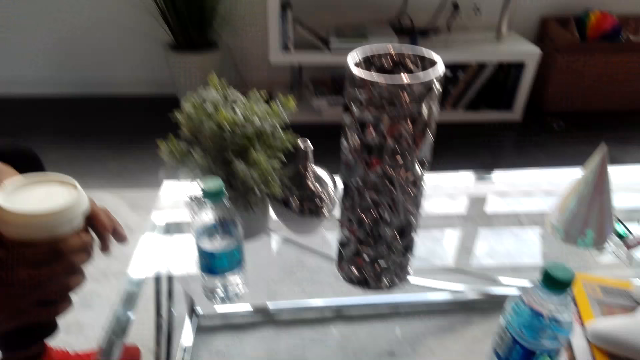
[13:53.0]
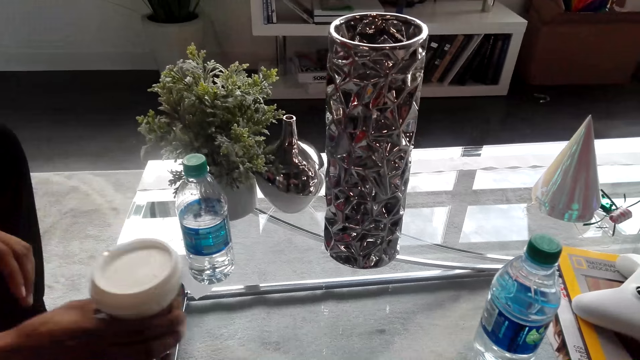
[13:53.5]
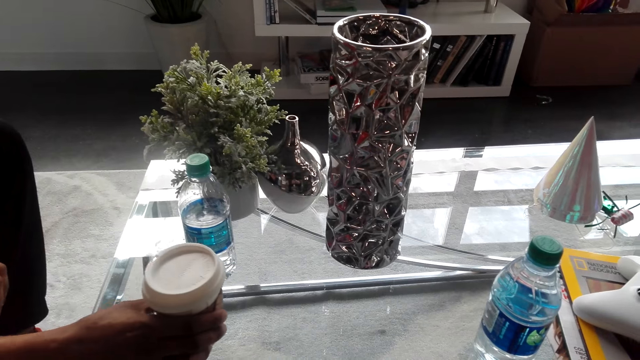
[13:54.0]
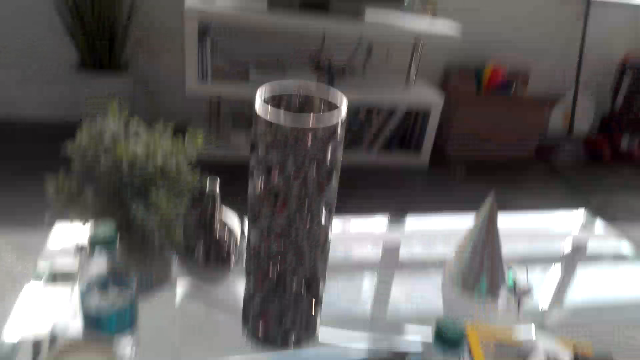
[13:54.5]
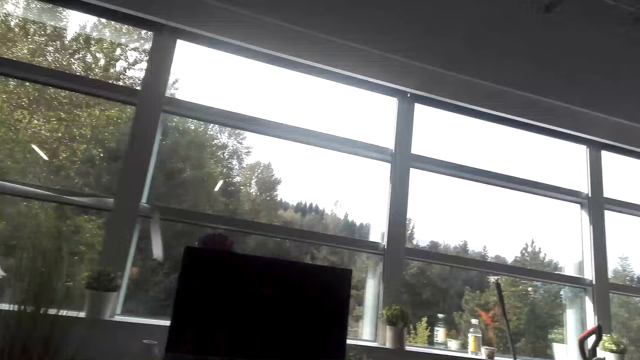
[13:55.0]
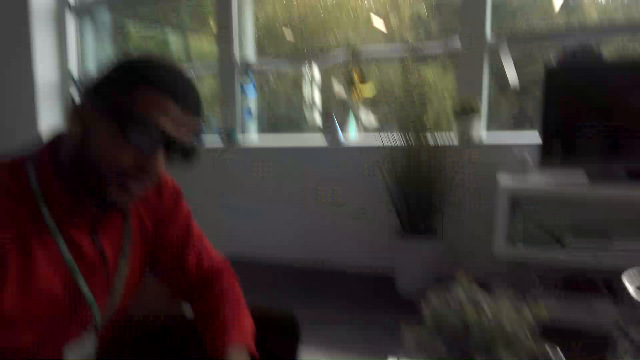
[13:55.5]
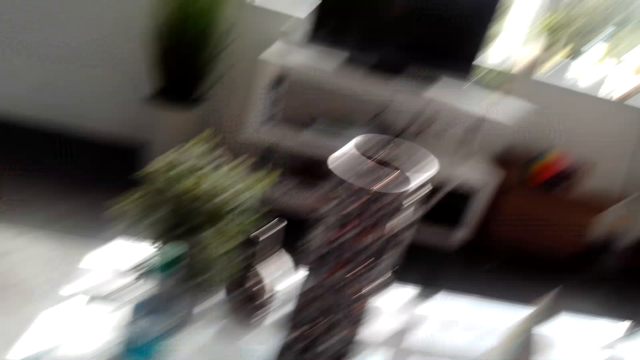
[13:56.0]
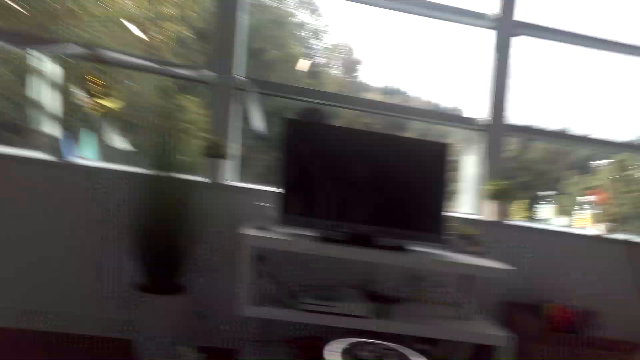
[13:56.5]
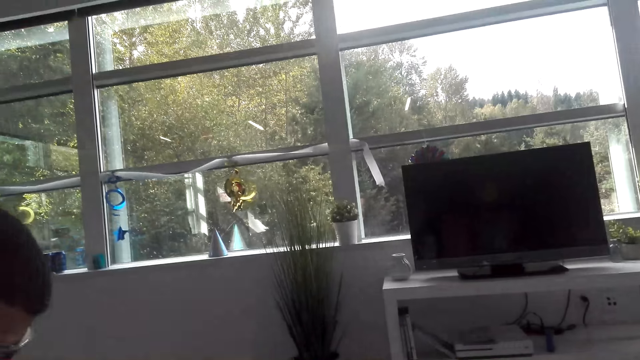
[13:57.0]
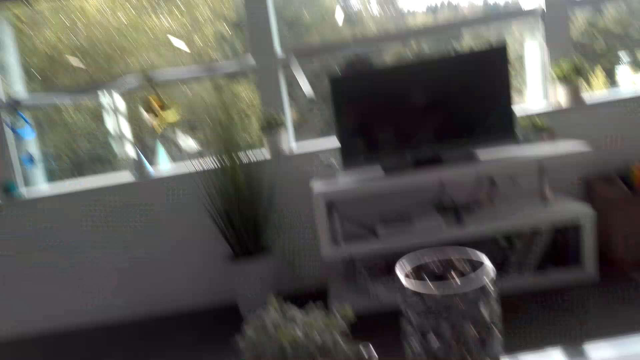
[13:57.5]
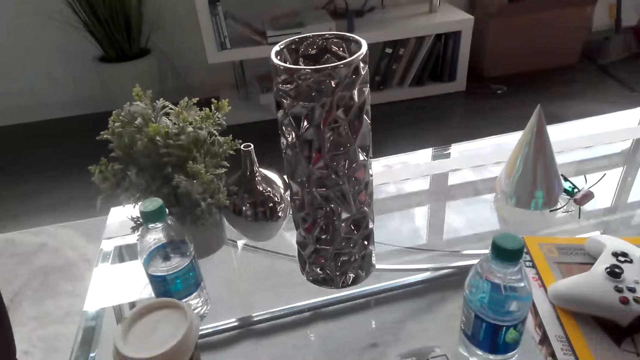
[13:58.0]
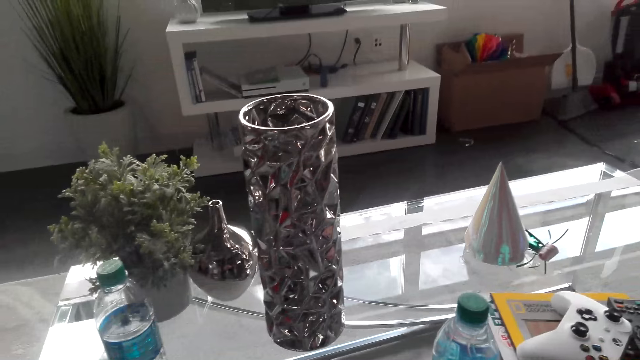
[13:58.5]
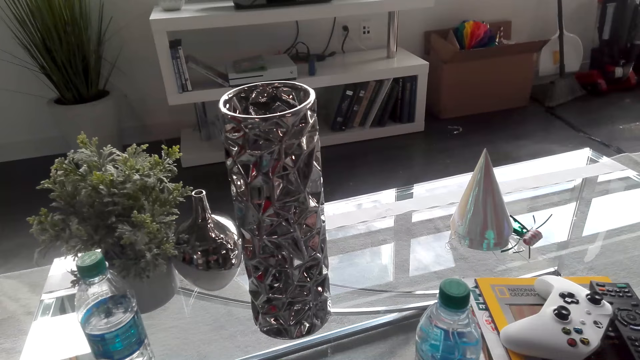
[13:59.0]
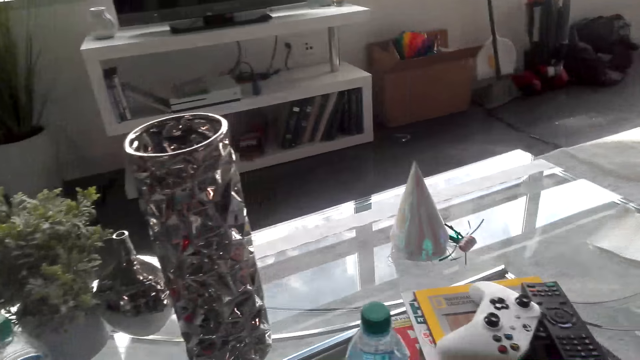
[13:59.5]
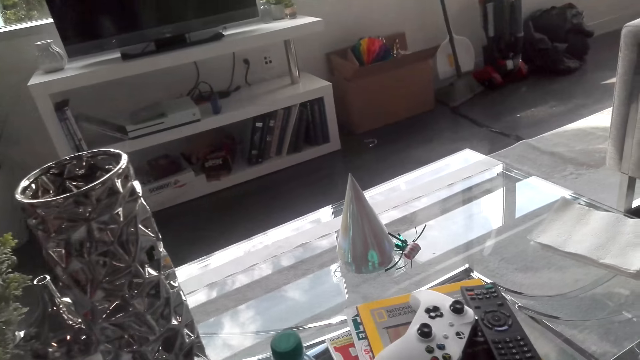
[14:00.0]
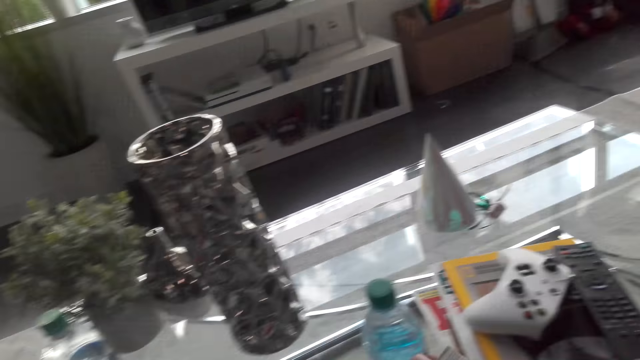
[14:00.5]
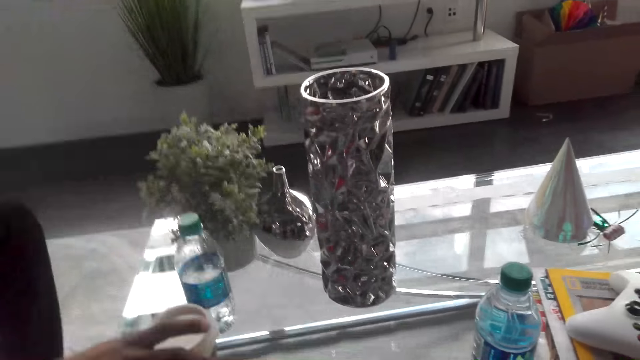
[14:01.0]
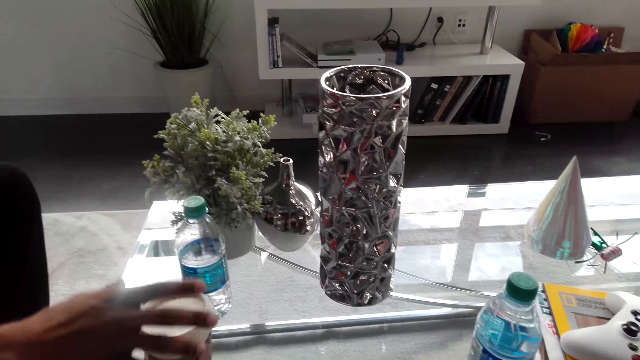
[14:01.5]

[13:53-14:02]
A man puts the coffee cup on the table. The camera wearer looks outside the window. They gaze at the coffee table. They look outside the window. They gaze at the coffee table.

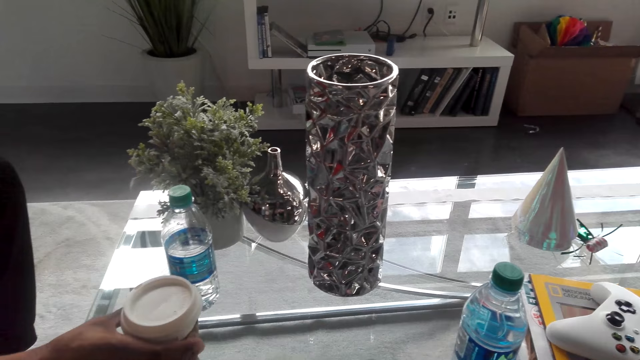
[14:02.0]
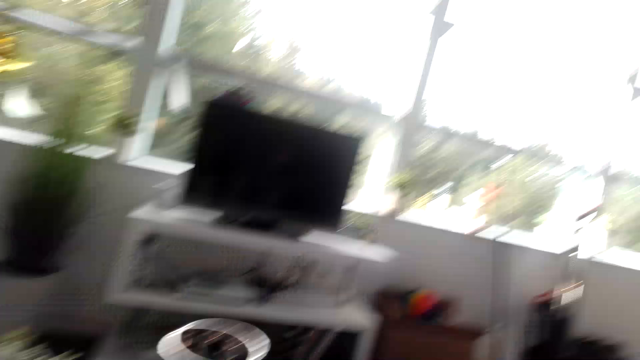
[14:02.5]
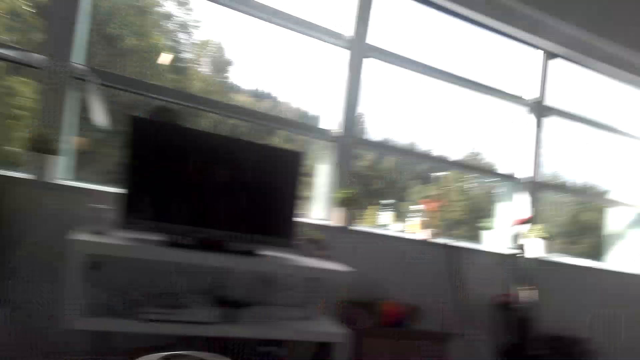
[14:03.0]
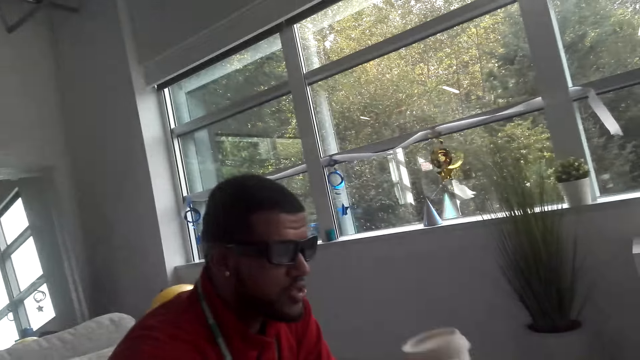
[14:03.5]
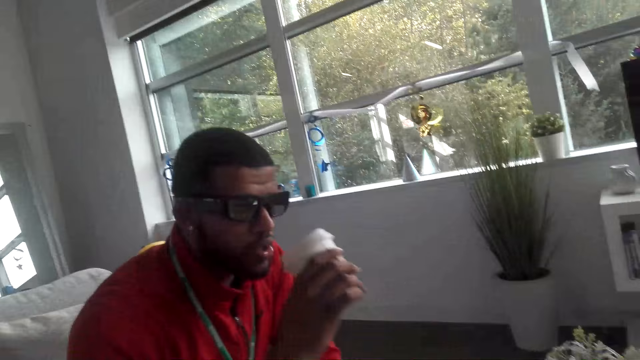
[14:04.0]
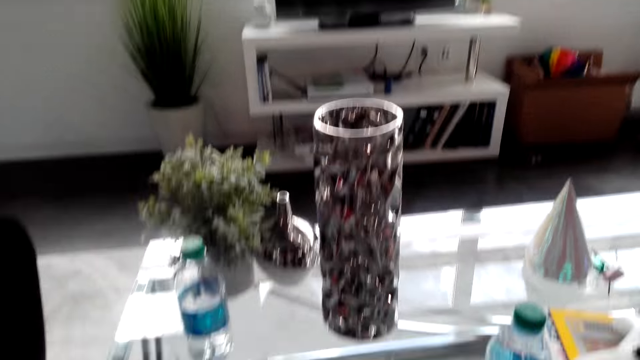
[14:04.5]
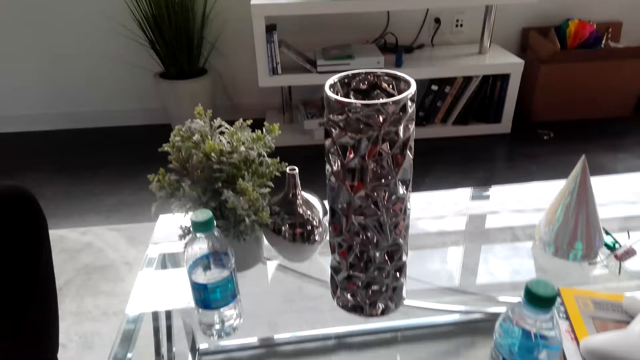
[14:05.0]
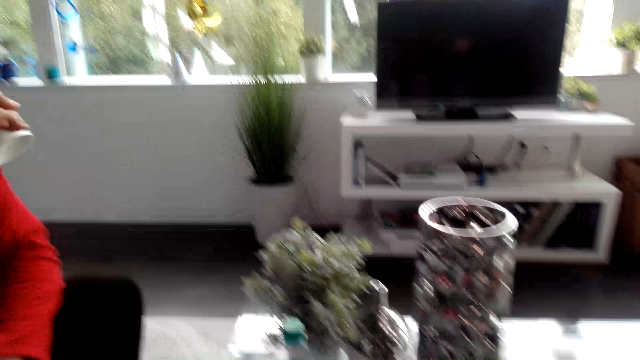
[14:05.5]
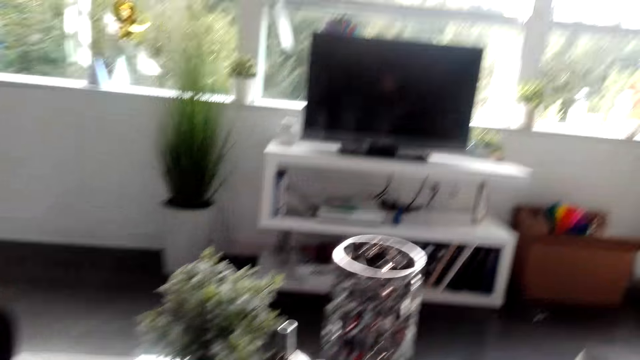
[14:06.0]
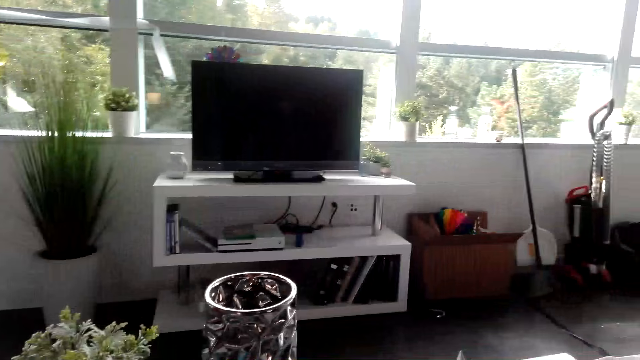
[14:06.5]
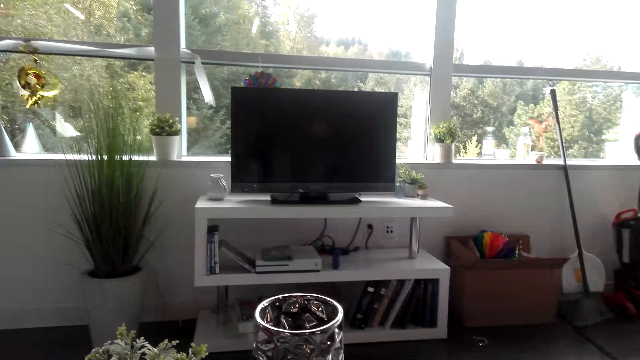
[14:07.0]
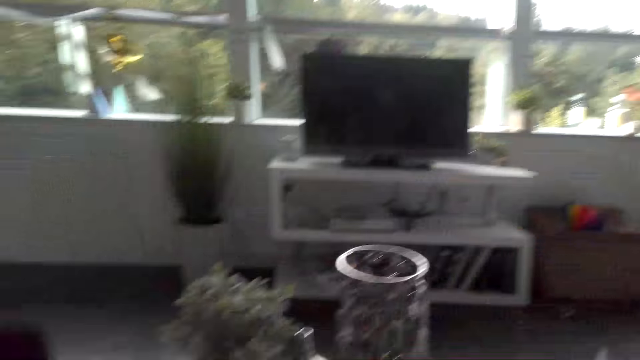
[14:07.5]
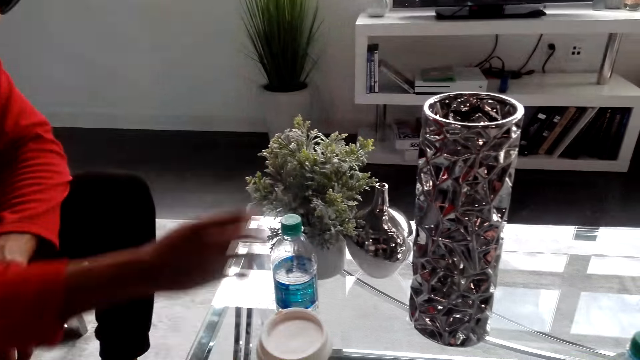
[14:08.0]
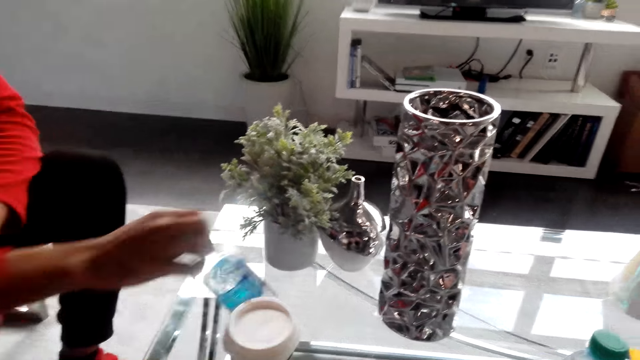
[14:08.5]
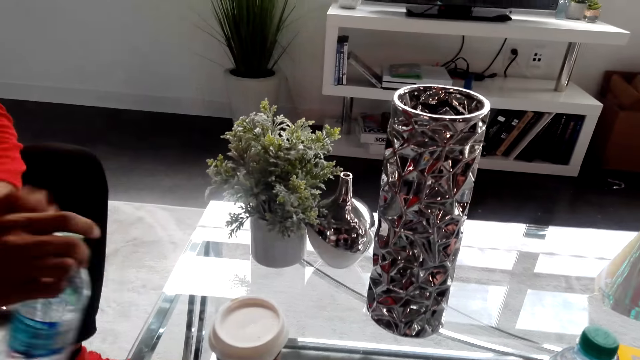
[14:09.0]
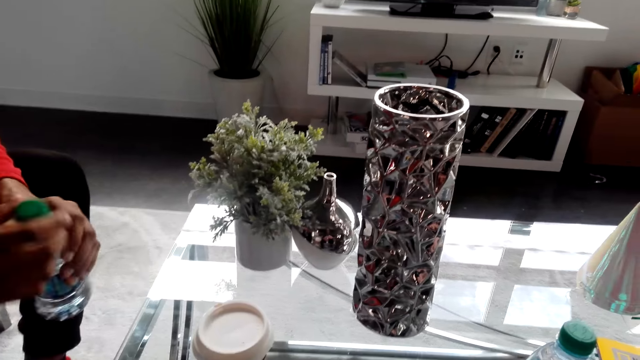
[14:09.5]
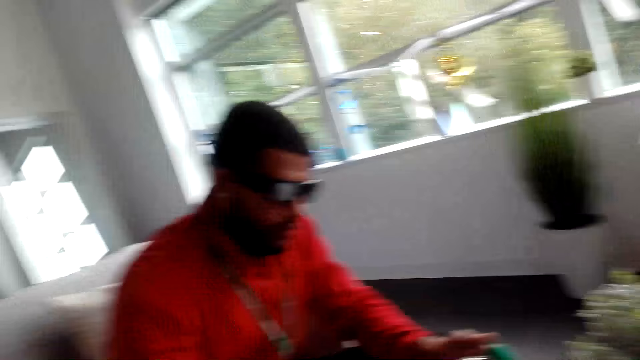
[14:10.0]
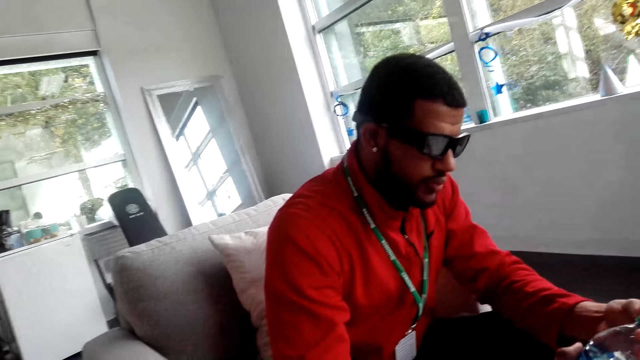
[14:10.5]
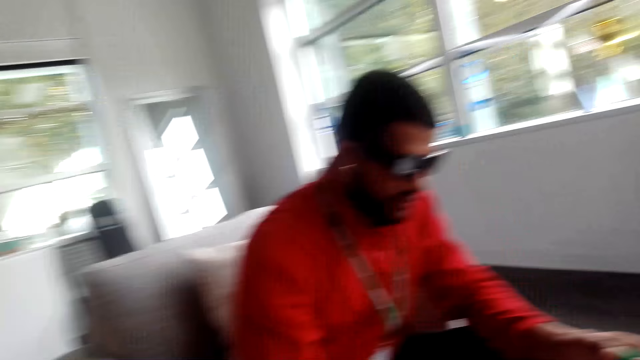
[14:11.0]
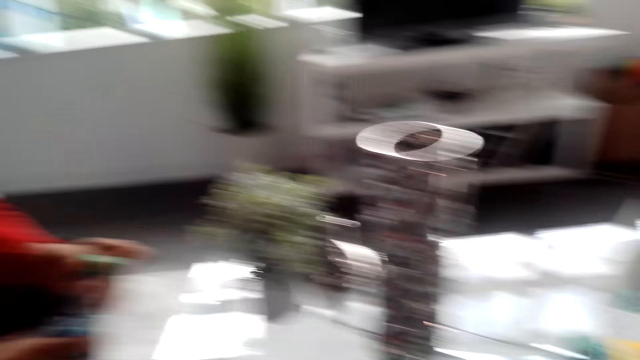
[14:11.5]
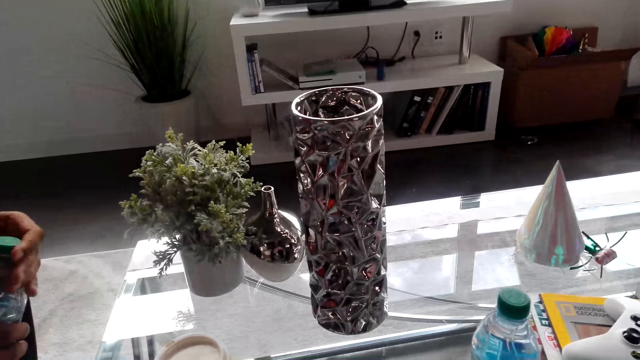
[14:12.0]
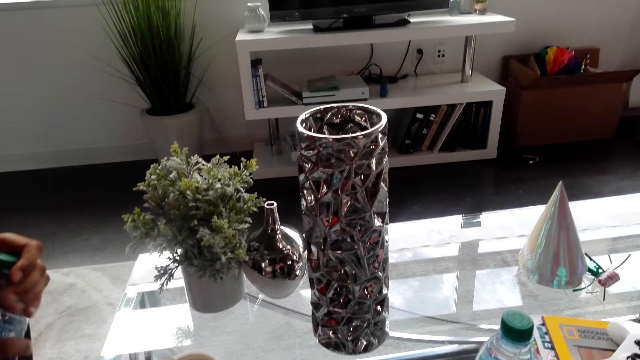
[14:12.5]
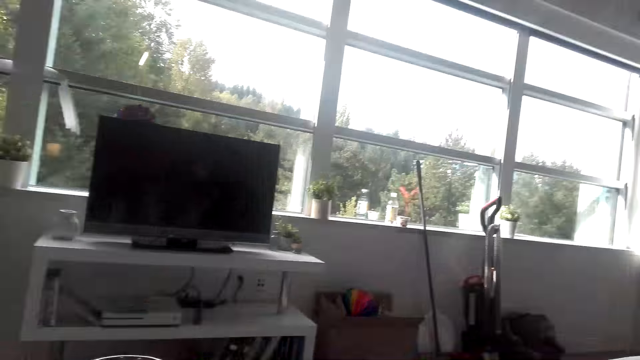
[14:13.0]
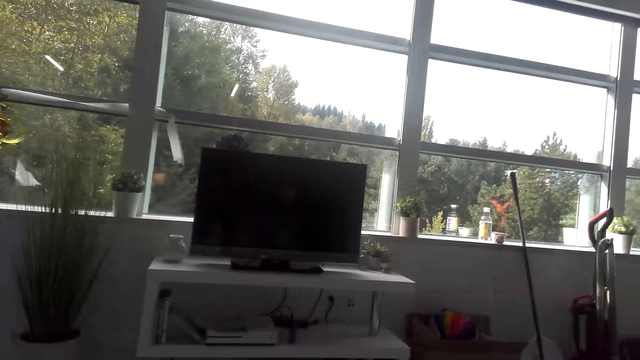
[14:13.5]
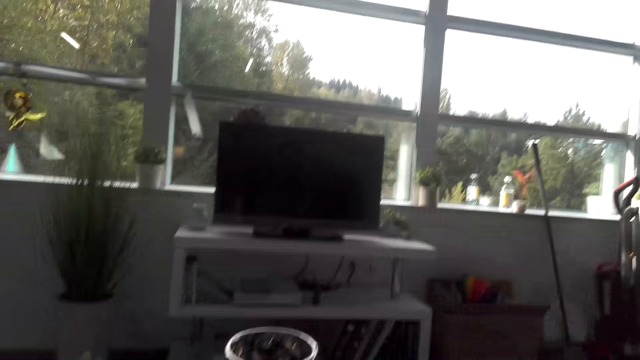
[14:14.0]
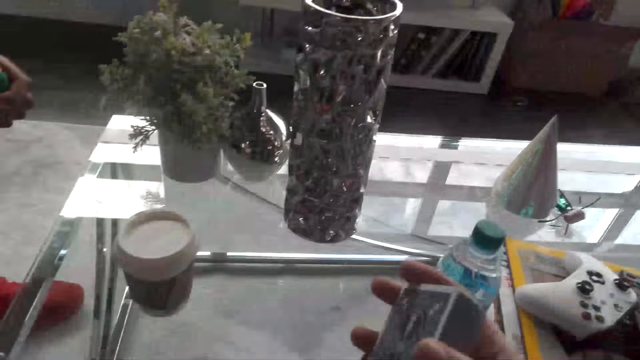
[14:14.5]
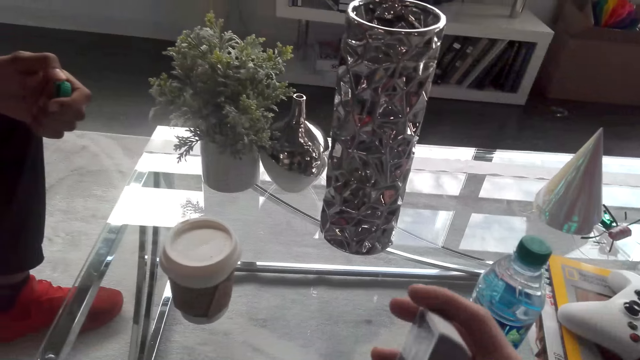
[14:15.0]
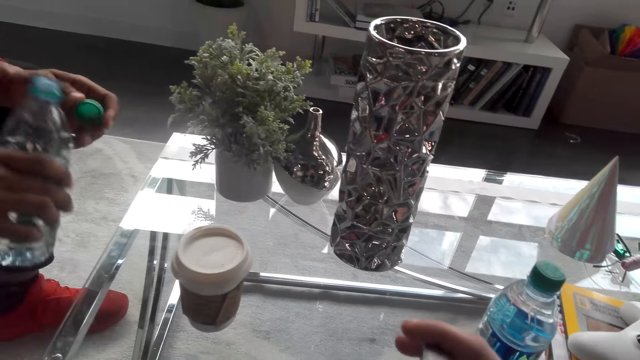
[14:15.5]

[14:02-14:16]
A man picks up the coffee cup on the table. The camera wearer looks around. The man holds the coffee cup and sips from the coffee. The camera wearer gazes at the coffee table. The man holds the coffee cup. The camera wearer looks at the television. The man picks up the water bottle and holds the bottle of water. The man opens the water bottle cap. The camera wearer gazes at the coffee table and looks at the television. The man holds the bottle cap. The camera wearer holds cards.
